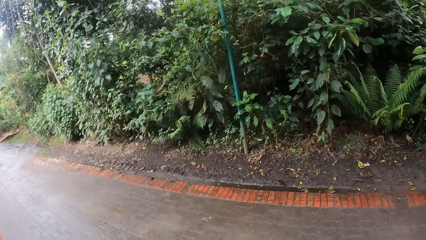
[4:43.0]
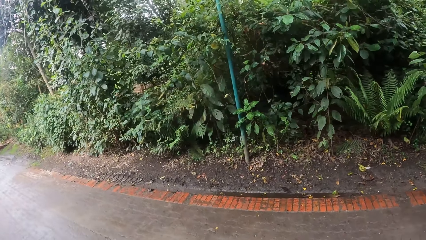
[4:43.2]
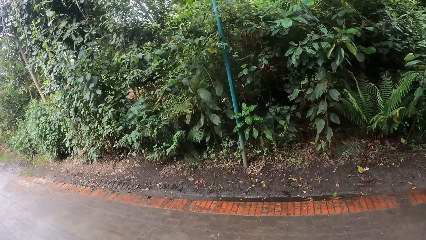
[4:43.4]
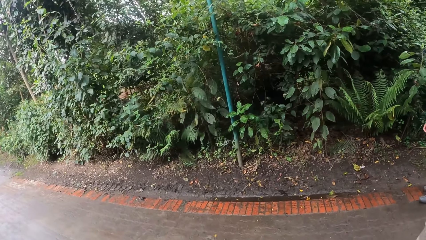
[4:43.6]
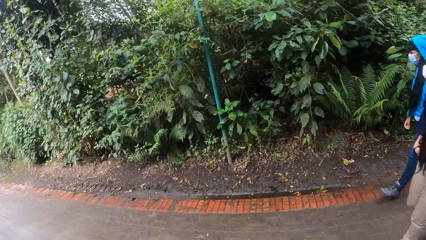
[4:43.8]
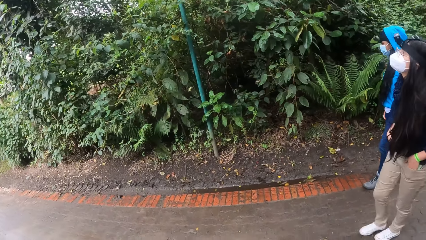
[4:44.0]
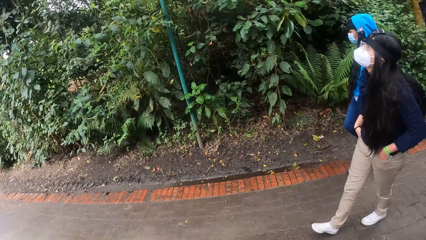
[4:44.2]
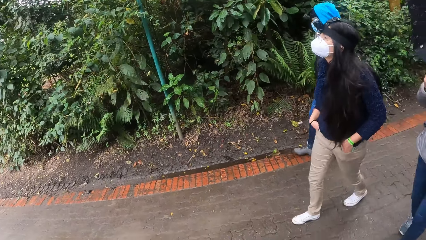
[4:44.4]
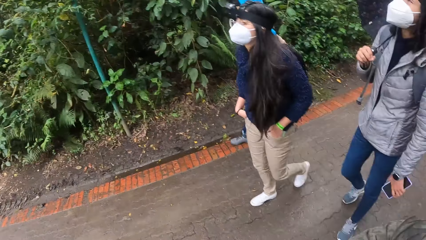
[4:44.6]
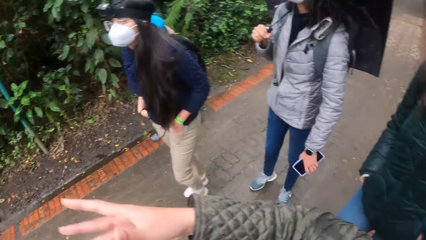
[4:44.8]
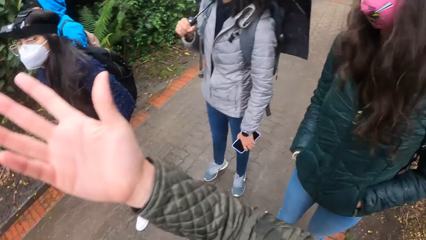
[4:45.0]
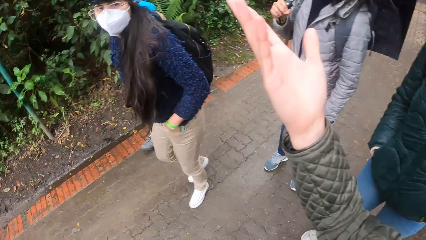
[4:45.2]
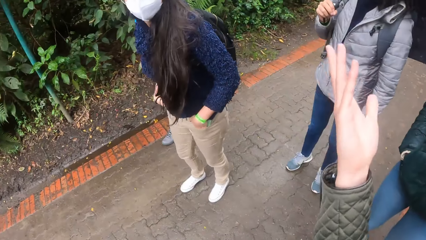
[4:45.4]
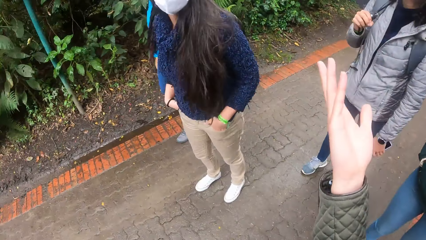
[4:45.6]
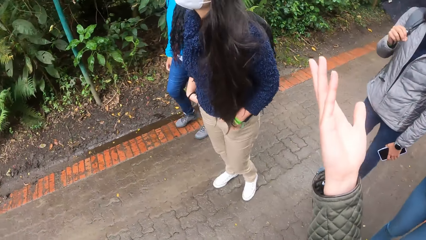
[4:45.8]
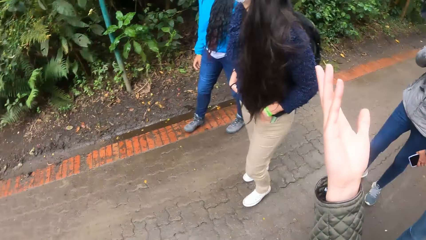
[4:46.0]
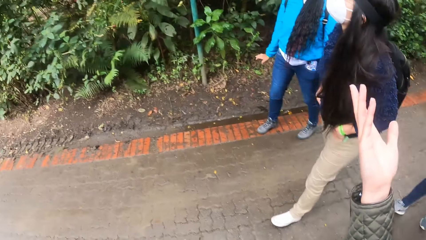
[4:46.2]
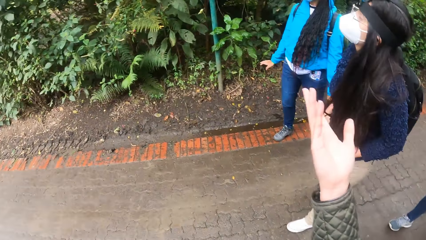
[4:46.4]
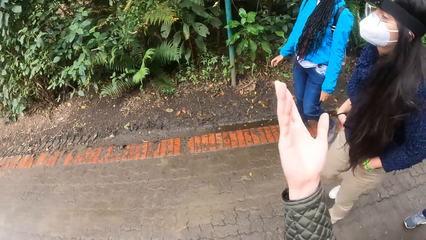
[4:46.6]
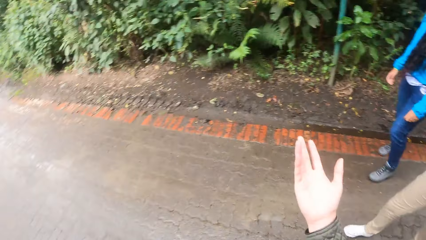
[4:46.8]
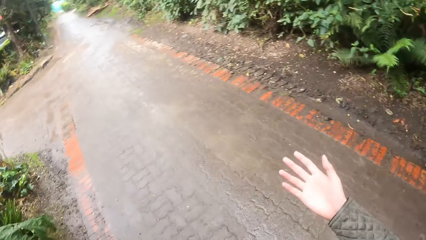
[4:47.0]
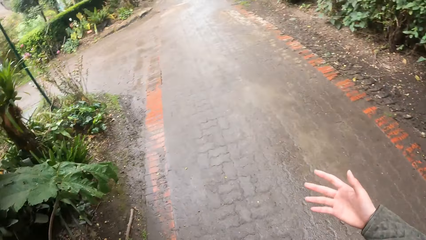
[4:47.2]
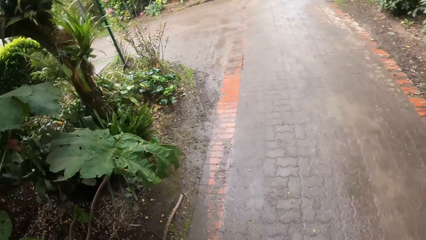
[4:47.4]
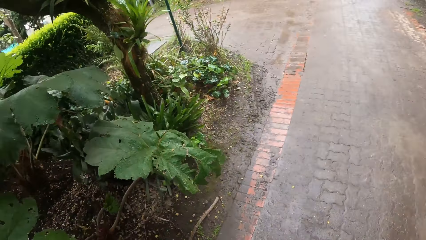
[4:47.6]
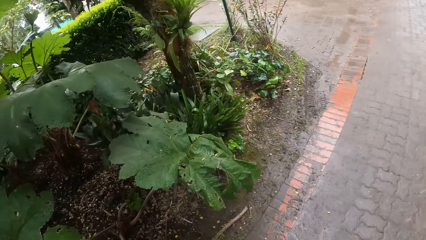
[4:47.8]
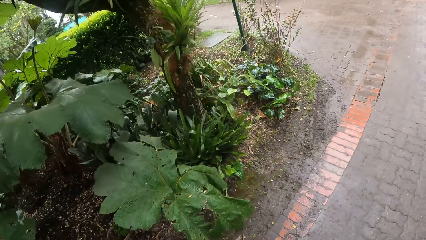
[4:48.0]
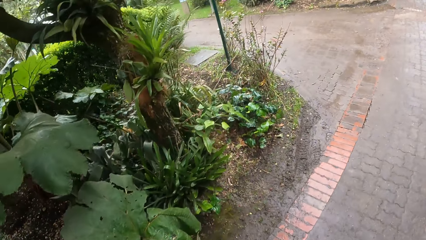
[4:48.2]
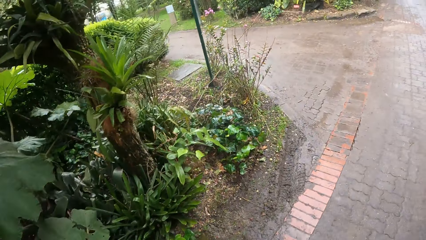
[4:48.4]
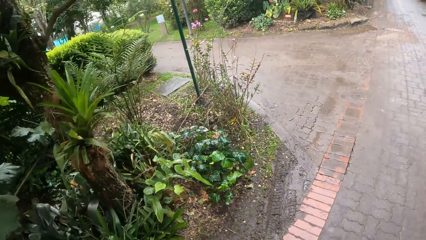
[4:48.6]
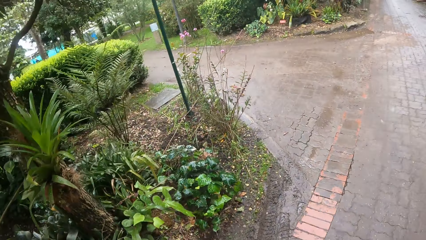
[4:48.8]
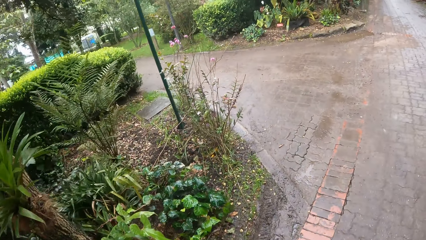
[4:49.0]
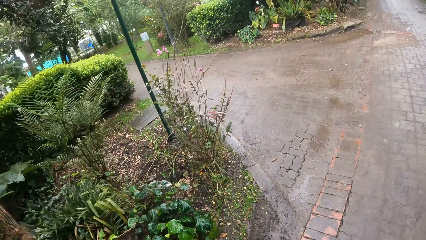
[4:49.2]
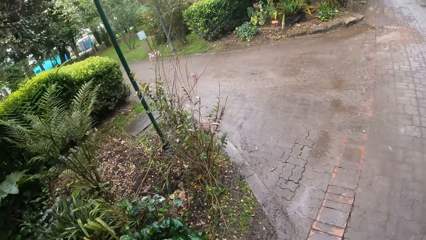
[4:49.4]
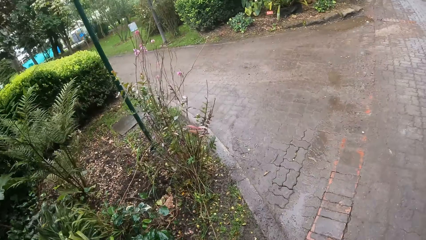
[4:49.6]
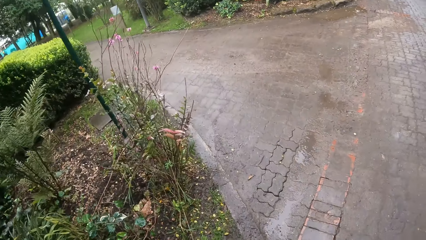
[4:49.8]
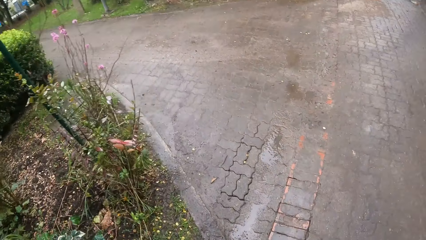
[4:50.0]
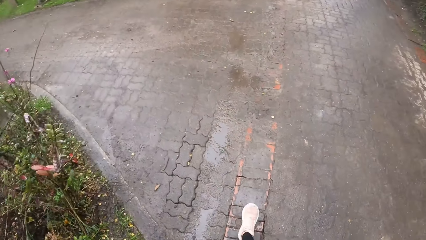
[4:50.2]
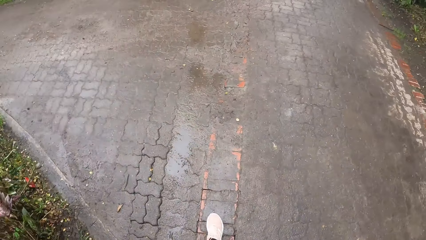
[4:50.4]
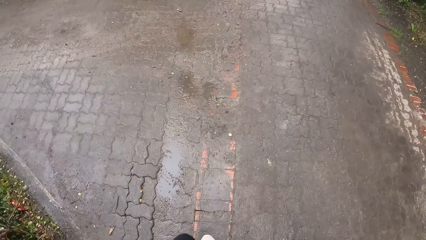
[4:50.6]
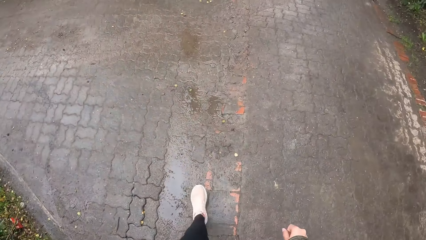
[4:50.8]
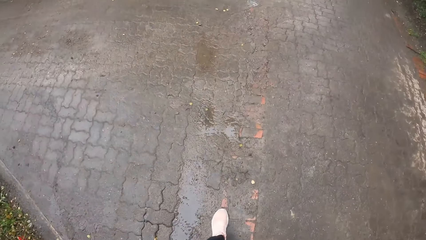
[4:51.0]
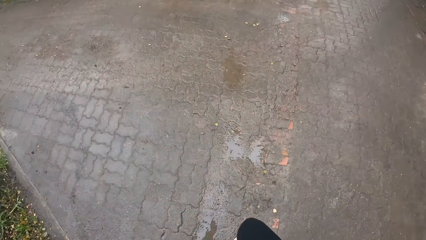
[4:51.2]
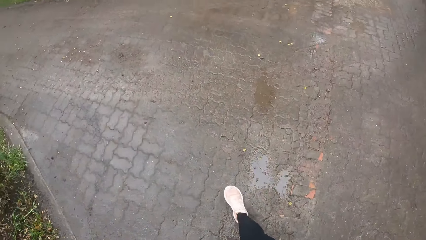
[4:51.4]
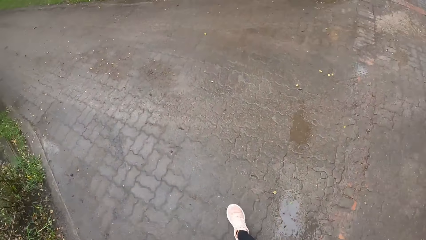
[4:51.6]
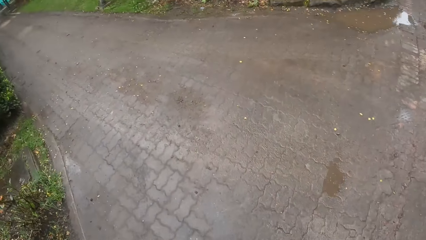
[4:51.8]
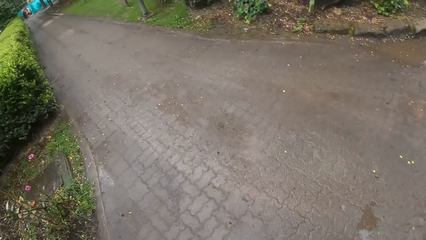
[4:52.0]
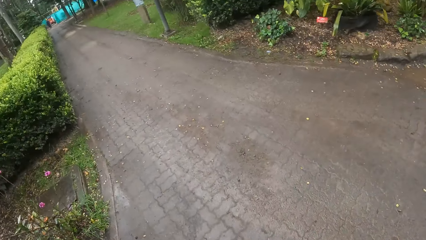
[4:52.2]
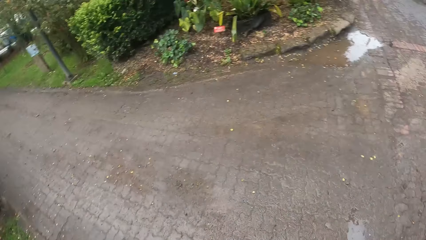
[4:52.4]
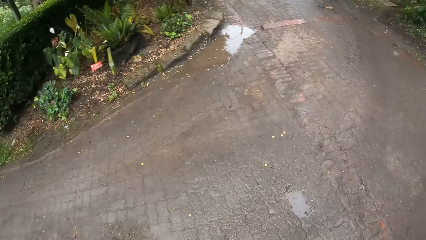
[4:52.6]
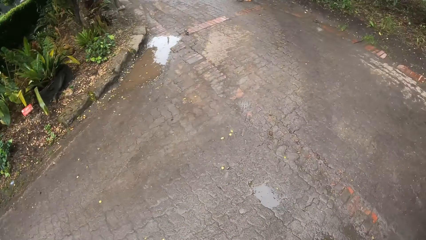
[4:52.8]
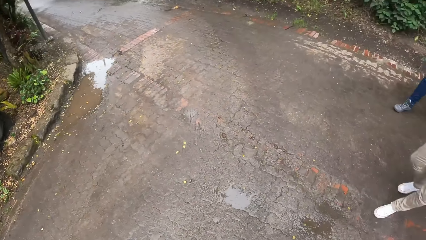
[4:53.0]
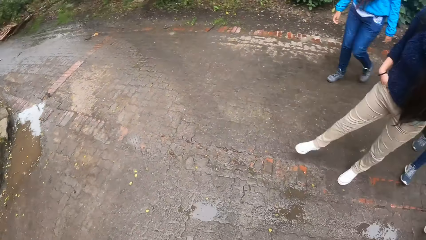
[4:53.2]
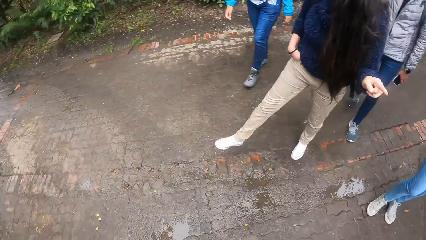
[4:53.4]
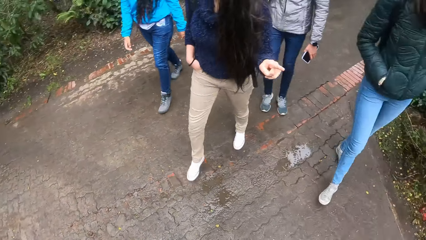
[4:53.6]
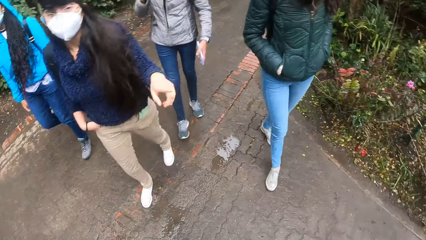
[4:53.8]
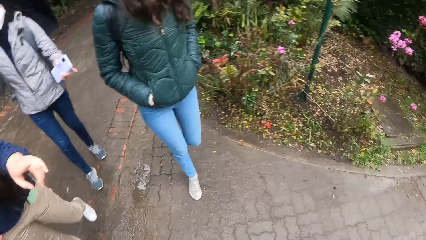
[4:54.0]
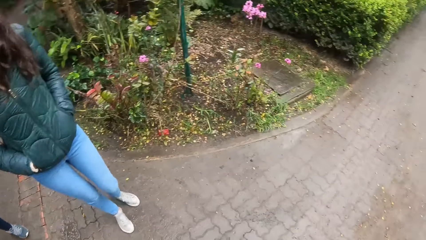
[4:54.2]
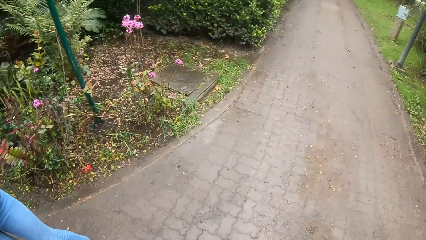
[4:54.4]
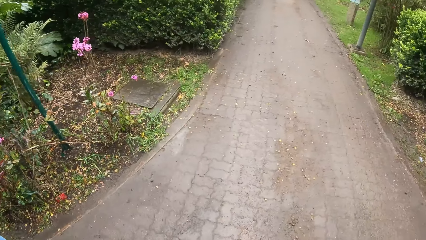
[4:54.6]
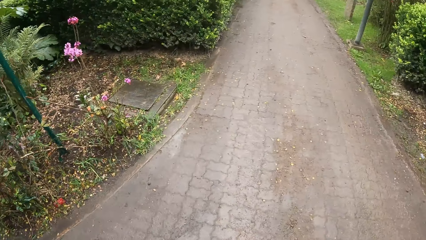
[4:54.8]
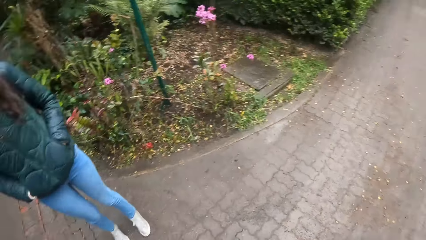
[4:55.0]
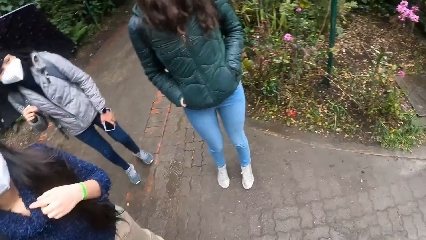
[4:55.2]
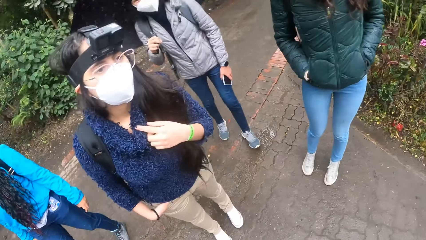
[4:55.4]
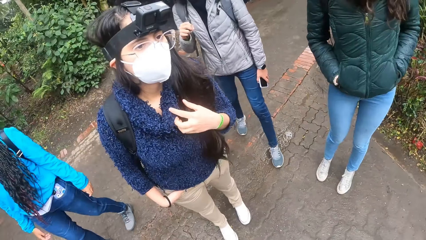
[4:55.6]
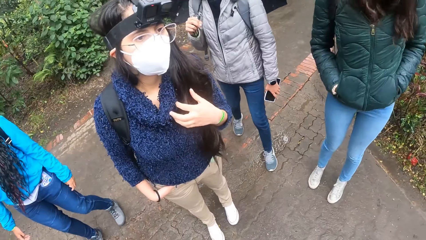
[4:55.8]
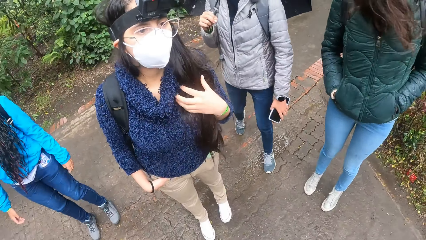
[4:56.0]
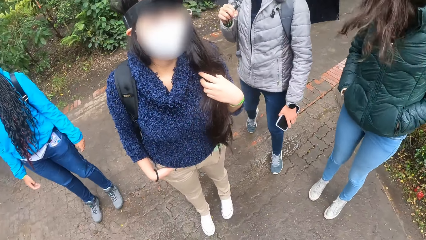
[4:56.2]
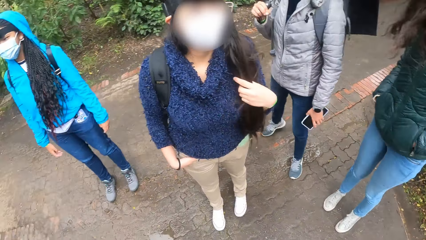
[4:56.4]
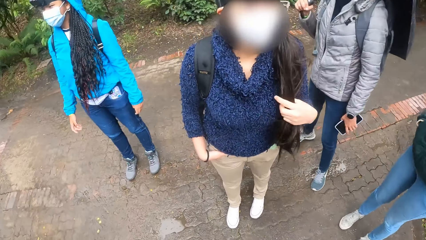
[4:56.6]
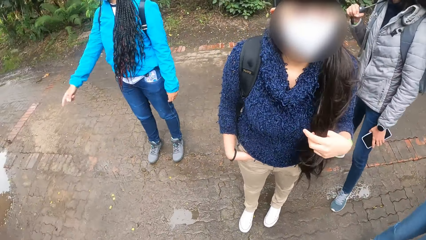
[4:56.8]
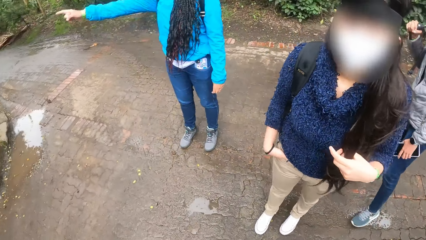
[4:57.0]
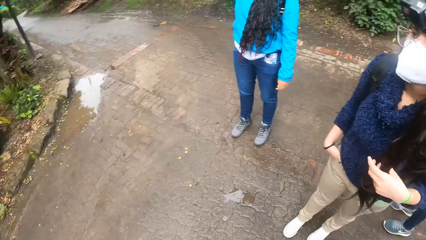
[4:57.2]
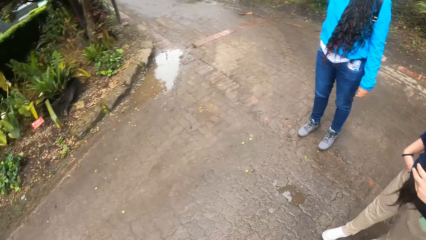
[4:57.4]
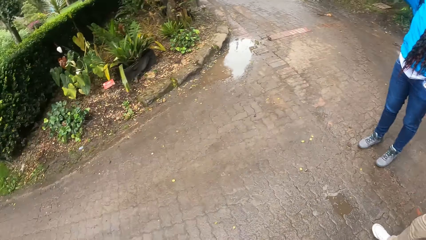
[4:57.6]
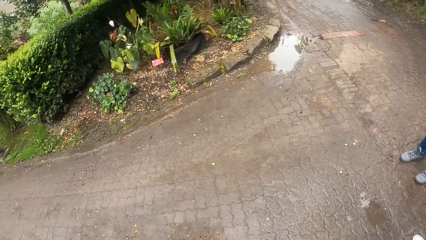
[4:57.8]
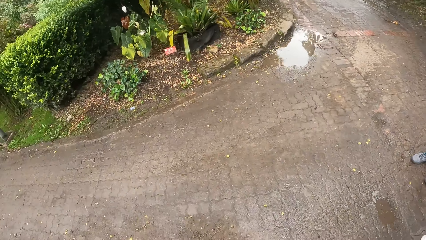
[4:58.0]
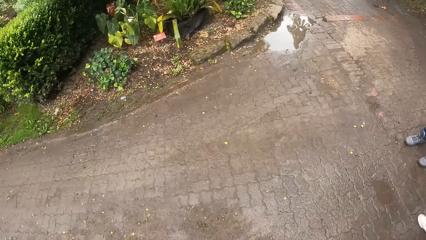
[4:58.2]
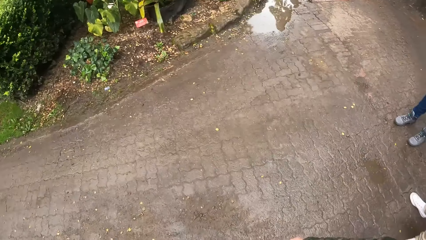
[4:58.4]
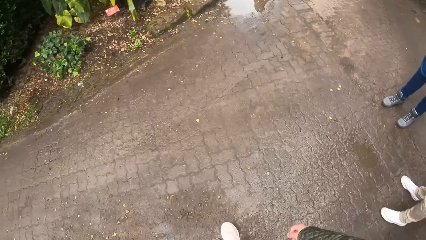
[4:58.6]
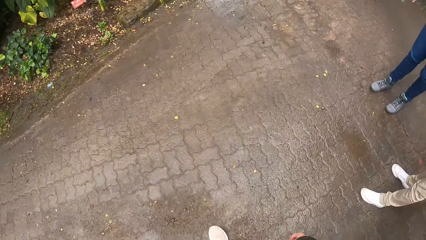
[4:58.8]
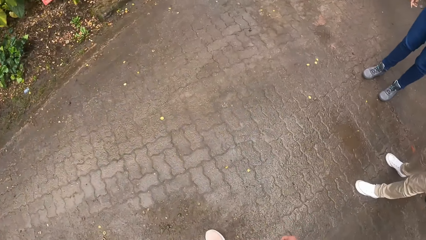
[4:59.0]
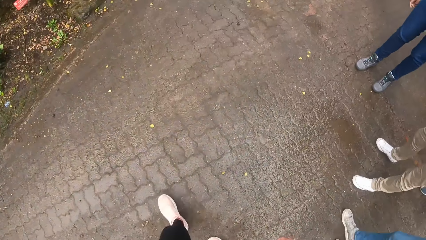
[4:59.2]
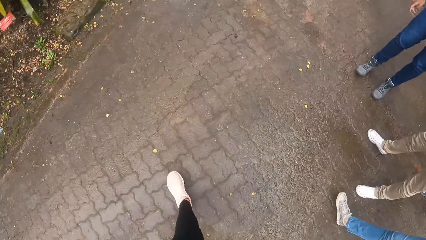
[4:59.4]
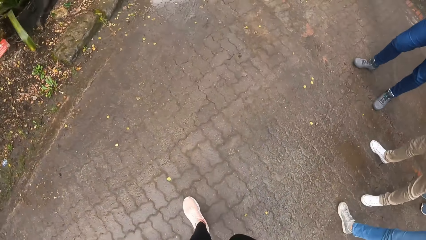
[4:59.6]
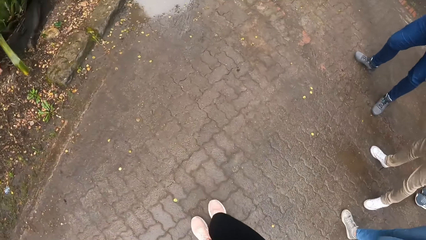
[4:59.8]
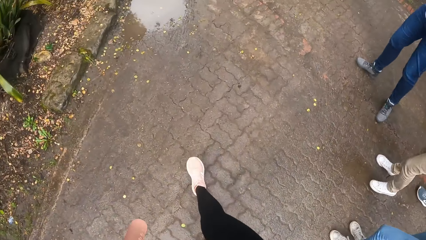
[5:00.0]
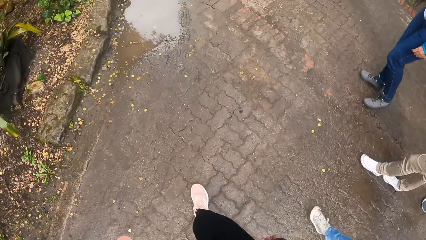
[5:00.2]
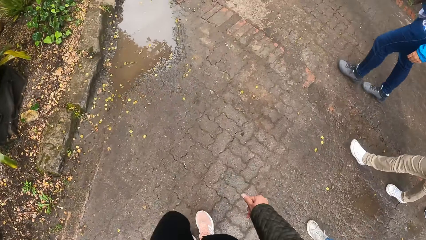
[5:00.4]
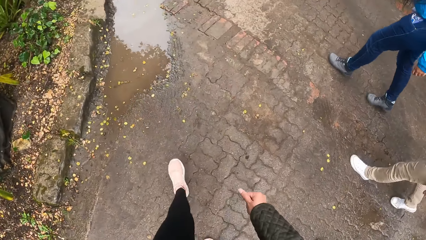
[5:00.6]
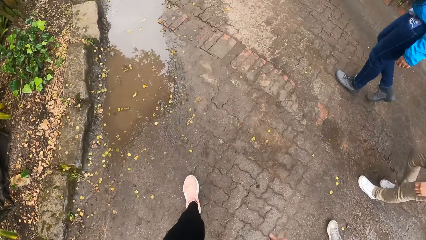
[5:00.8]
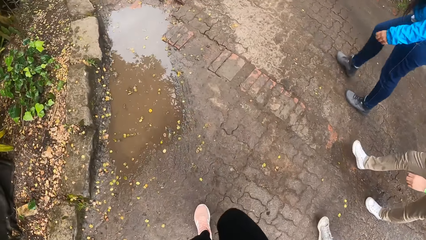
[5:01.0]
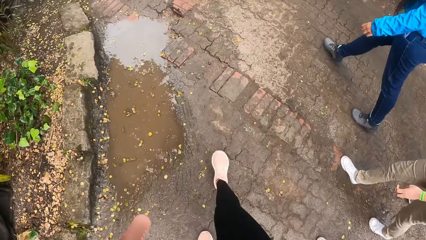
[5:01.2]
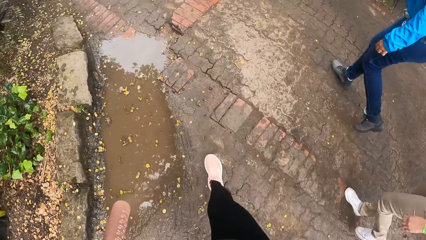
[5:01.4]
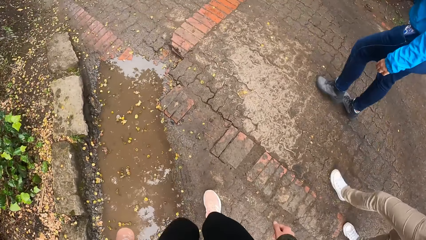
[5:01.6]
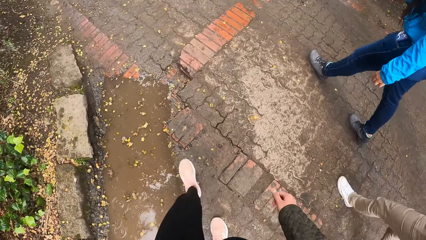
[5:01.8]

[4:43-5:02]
The camera wearer moves the hand. They interact with a woman, another woman, a third woman and a fourth woman. They walk along the pathway. They look around. They walk on the walkway with the women.
